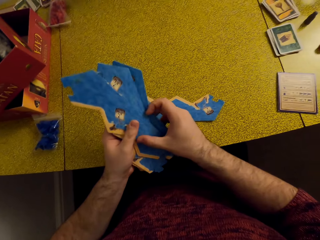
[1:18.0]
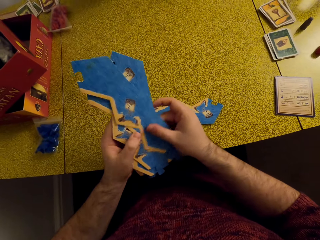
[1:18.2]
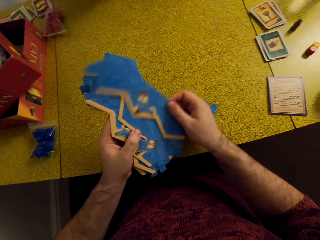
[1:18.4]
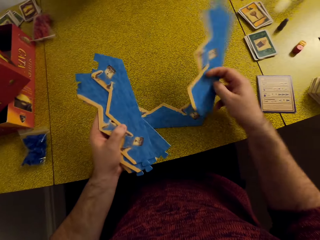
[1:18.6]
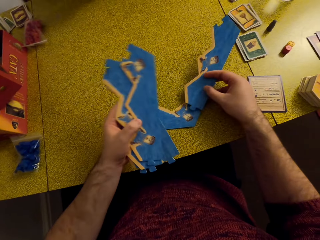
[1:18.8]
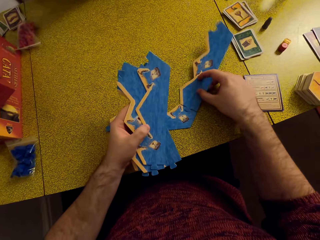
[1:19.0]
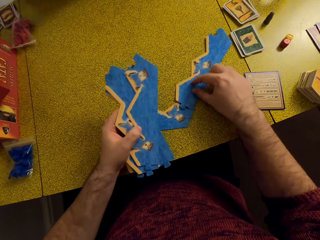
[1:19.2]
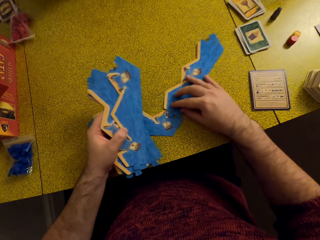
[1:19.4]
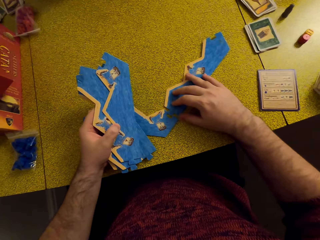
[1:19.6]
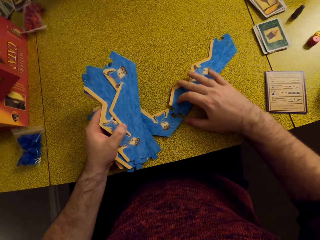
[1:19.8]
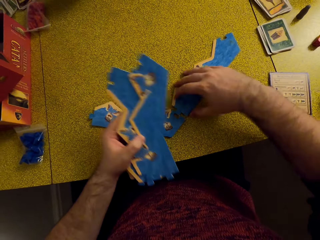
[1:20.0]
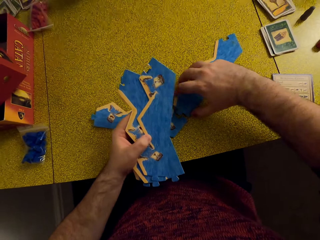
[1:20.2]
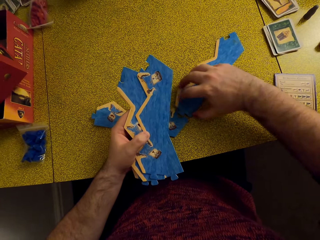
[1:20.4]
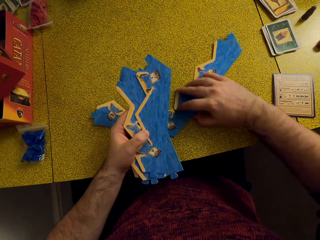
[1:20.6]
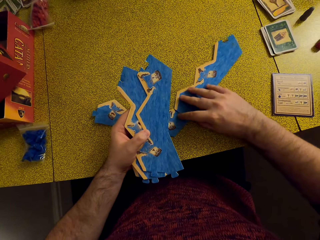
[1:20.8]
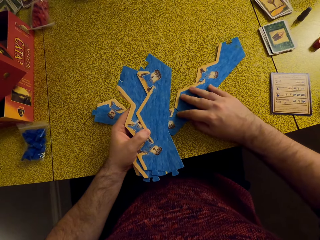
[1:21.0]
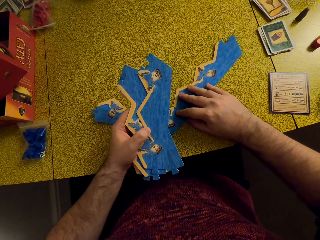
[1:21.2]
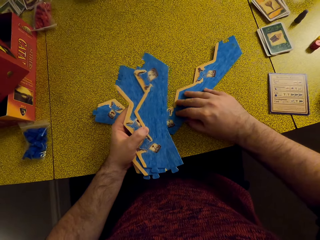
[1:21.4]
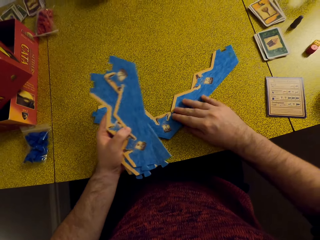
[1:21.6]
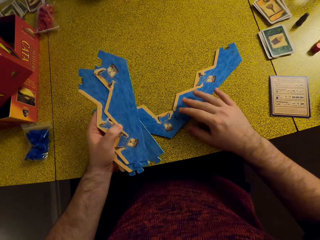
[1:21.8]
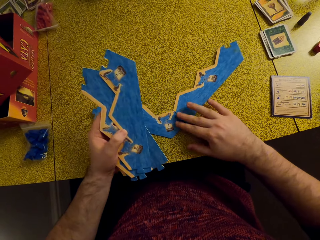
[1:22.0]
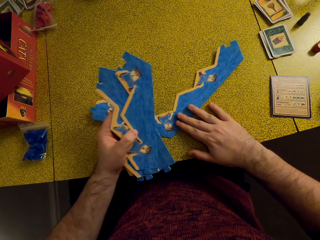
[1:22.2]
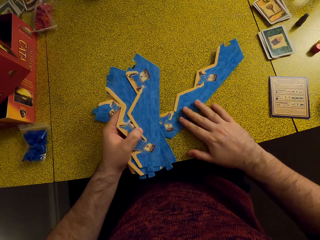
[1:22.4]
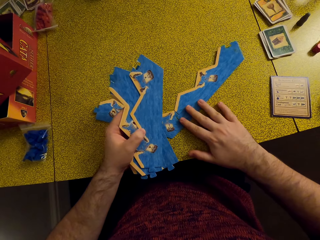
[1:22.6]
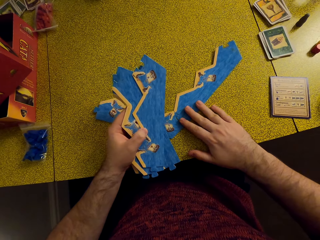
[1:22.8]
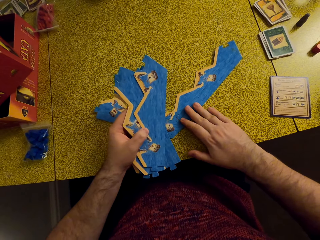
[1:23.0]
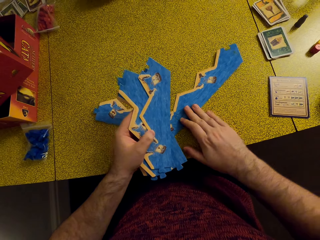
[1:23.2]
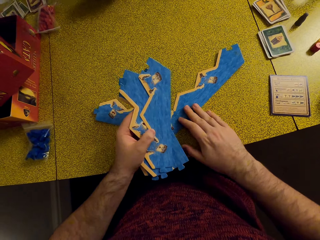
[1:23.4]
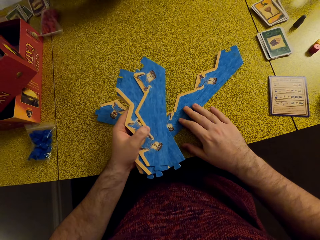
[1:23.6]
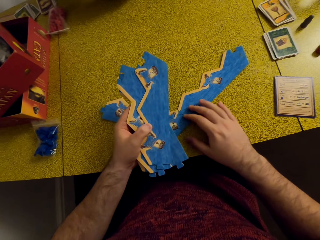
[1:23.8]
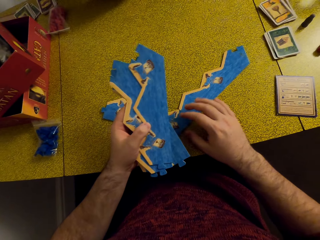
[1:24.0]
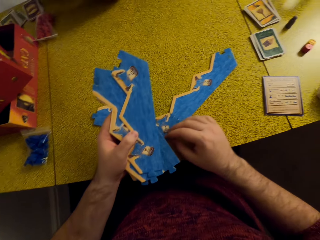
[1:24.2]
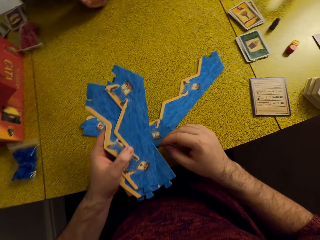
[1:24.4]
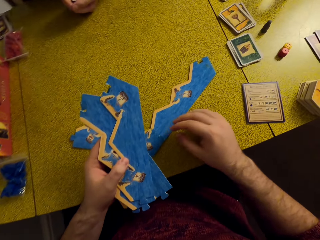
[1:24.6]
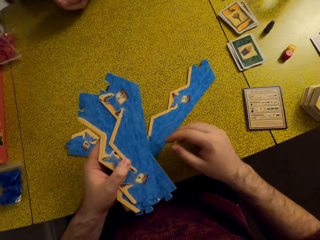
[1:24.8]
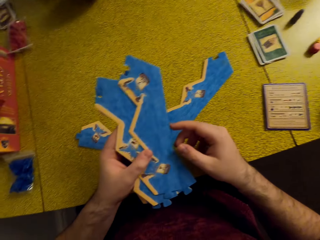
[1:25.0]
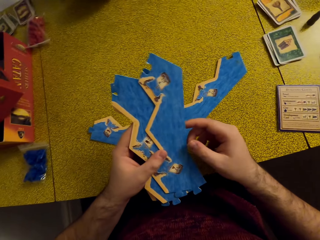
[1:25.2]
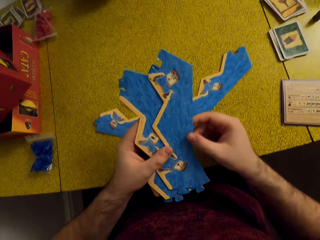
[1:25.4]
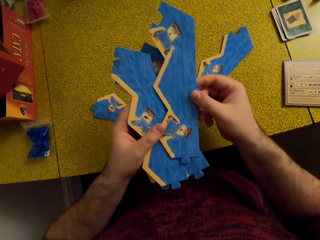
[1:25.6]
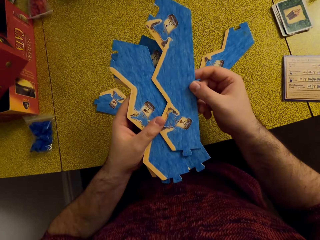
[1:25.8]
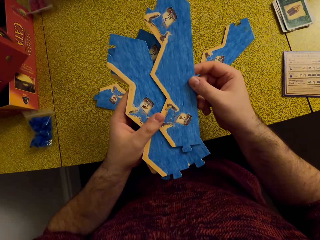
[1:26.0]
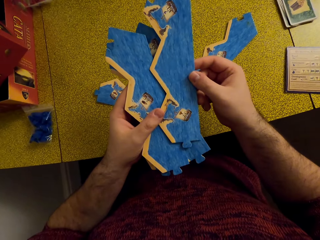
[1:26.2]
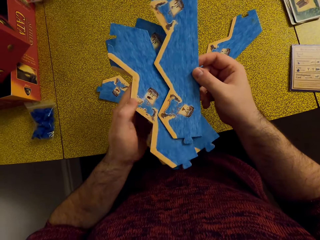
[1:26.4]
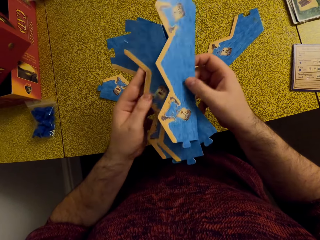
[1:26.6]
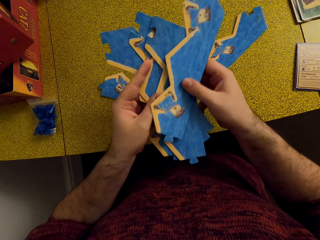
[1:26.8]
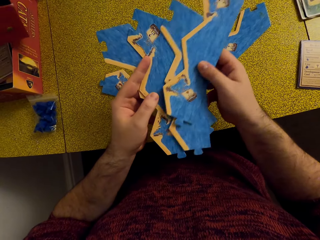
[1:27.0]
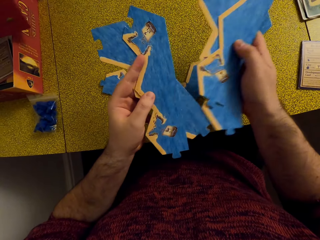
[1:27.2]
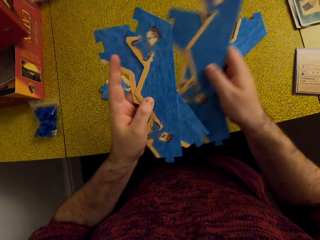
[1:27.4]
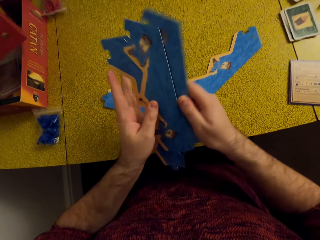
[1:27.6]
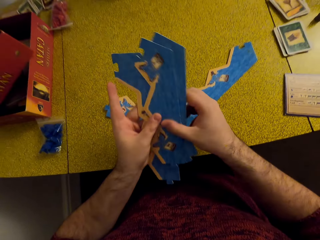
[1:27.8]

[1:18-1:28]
The camera wearer lays the piece on the table. They talk to a woman. They inspect the board pieces.

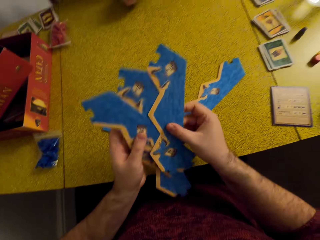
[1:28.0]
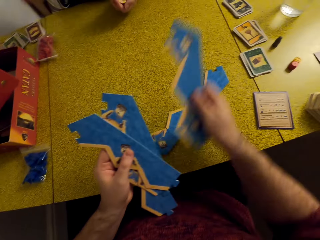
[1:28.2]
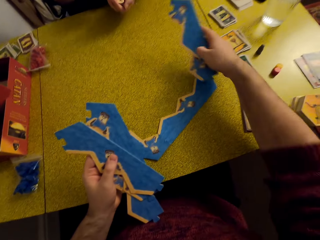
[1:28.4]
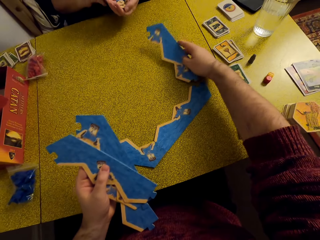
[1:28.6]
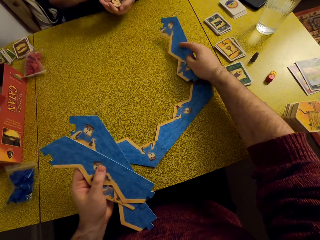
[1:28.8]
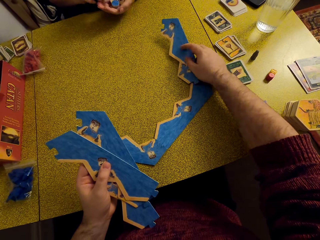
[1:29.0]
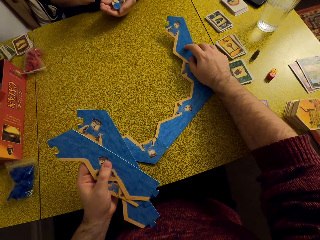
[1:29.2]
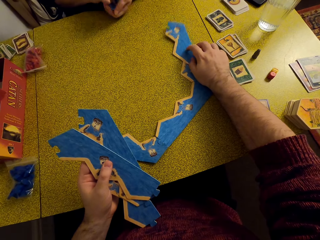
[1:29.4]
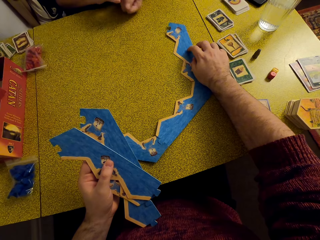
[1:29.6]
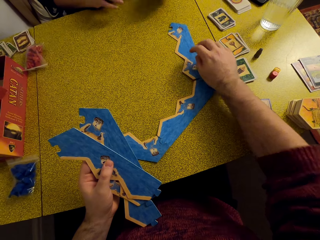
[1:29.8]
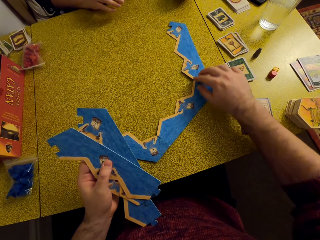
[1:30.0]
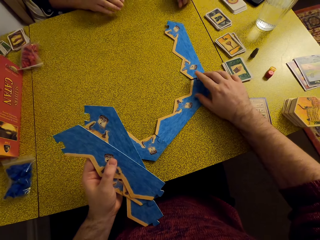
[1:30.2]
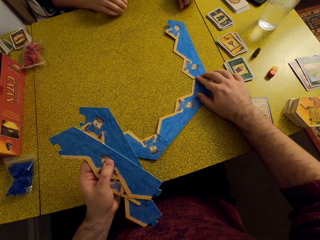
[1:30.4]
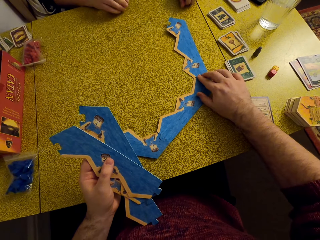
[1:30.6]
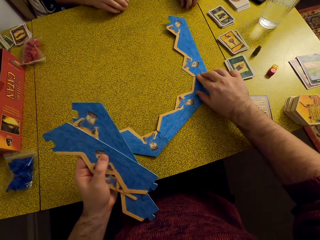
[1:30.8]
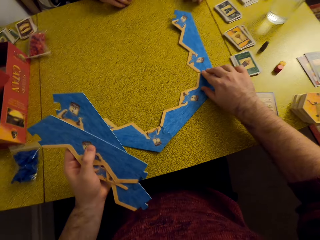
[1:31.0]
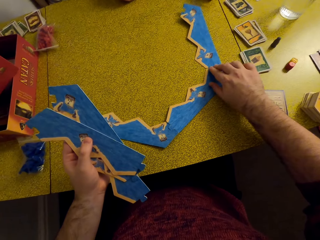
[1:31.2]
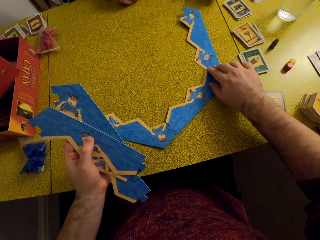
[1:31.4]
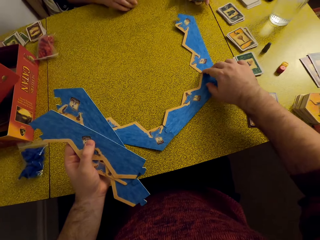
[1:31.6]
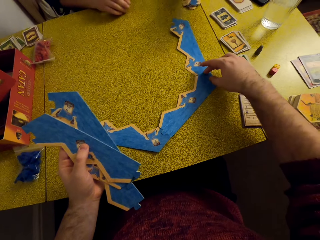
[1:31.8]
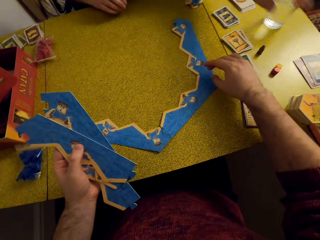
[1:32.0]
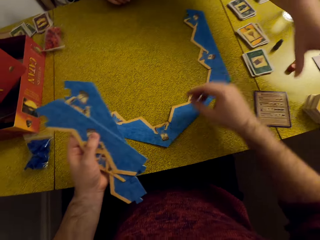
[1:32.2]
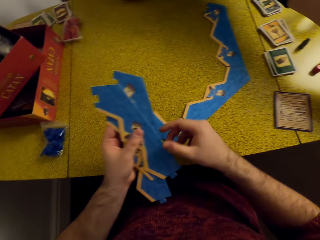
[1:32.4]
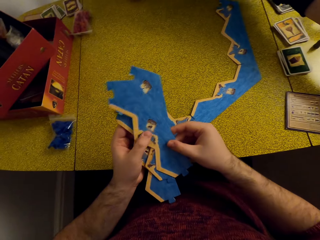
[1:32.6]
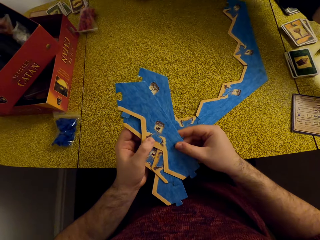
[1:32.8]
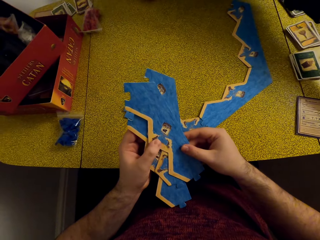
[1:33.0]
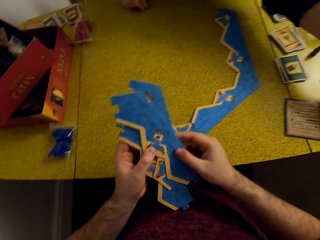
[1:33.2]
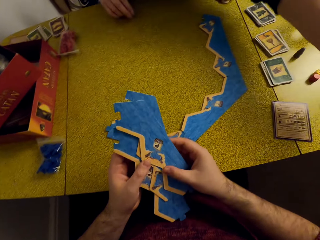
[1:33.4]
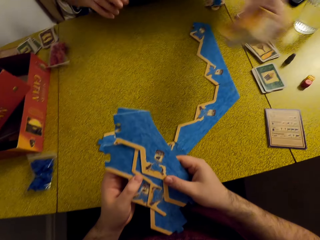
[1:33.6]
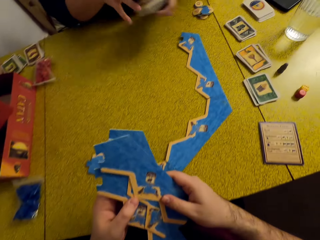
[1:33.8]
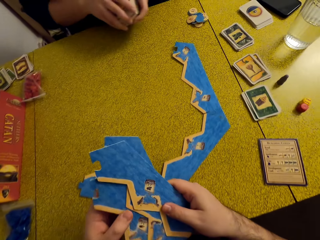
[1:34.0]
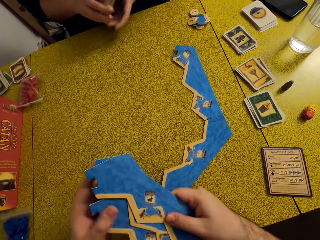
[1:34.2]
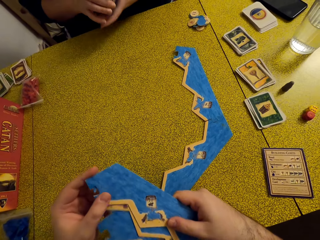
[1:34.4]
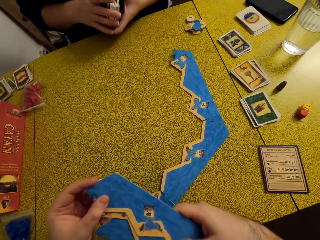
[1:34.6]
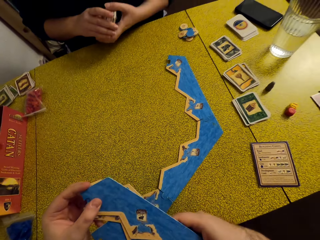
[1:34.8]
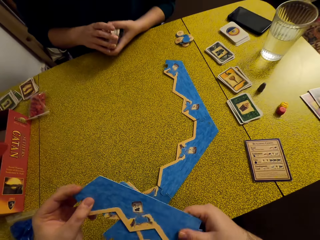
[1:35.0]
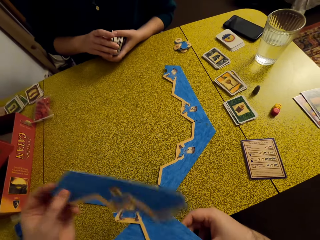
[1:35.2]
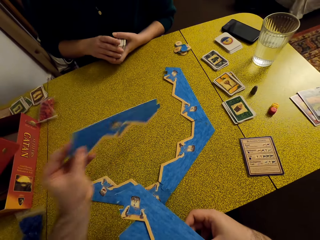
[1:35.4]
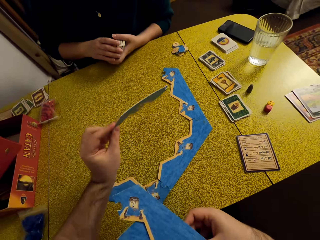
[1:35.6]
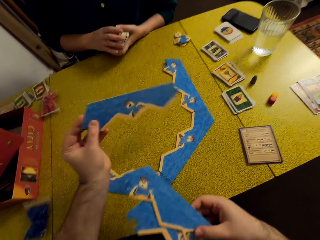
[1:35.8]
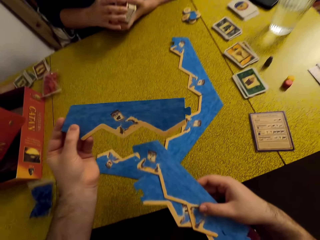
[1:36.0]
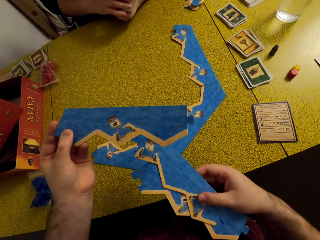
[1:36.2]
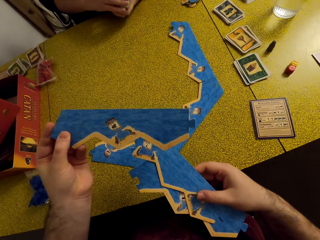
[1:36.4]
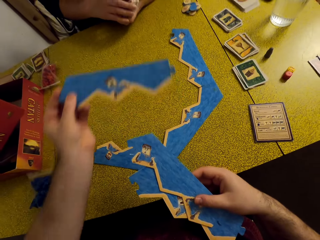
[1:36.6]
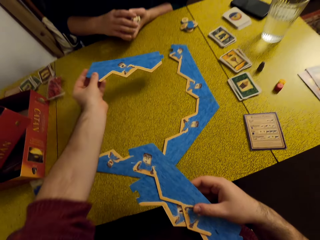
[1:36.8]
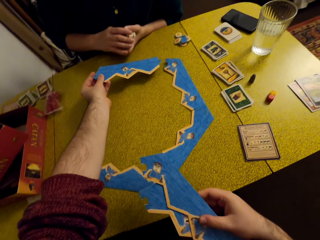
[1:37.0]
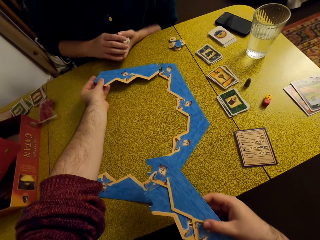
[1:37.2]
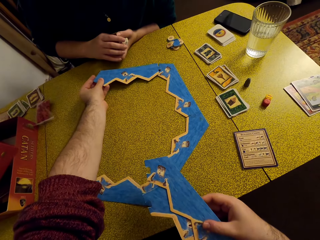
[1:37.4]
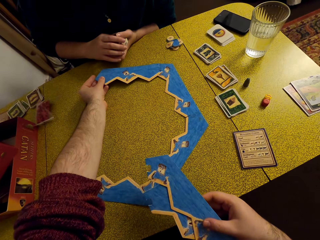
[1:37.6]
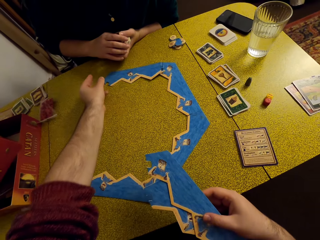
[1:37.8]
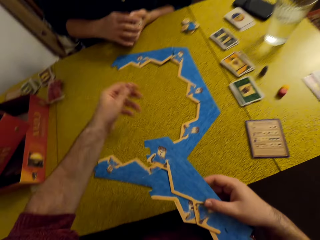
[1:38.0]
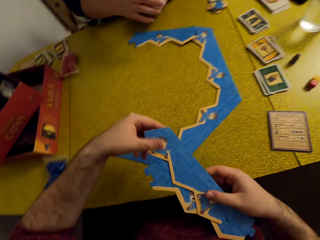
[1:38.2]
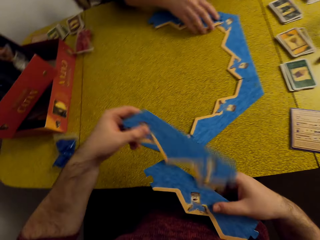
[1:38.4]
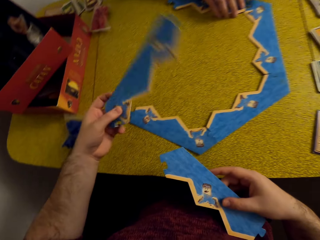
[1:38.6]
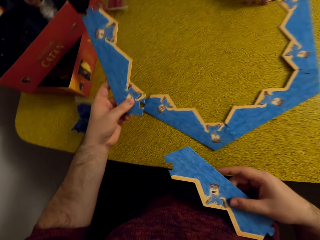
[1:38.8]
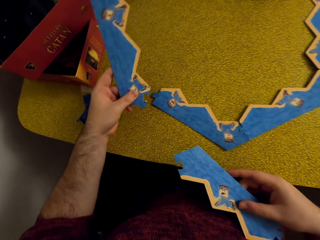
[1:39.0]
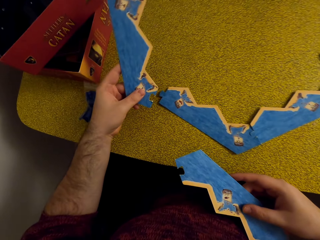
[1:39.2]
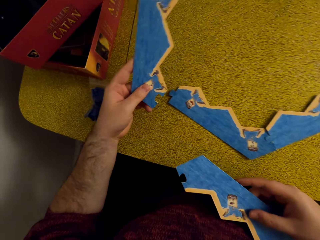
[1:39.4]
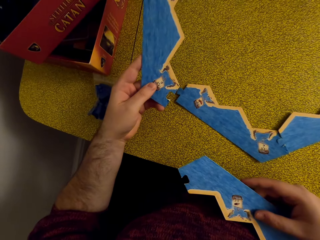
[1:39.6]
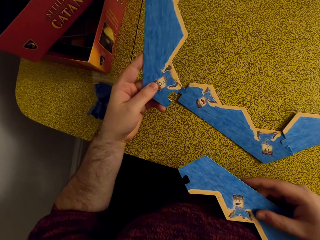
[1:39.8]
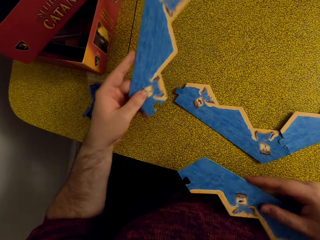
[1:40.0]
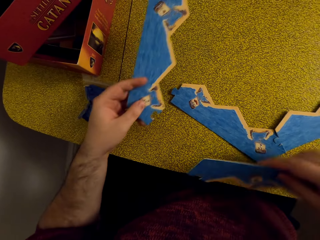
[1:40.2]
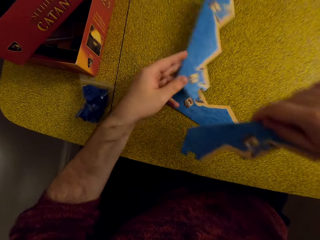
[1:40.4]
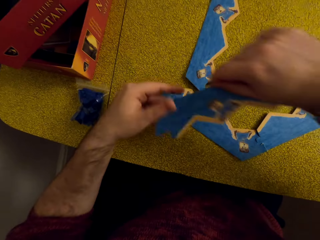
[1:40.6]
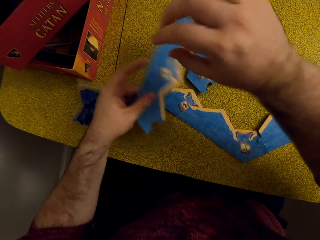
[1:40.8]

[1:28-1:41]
The camera wearer lays the piece on the table. A woman puts down the number tokens. The camera wearer talks to the woman. The woman picks up the terrain hex cards. The camera wearer lays the piece on the table. They inspect the board pieces and throw the piece on the table.
